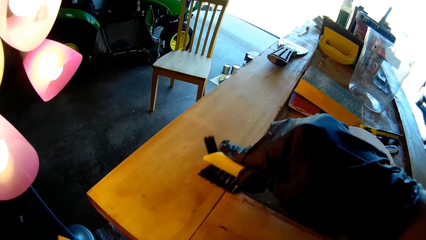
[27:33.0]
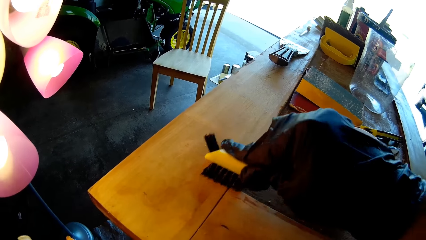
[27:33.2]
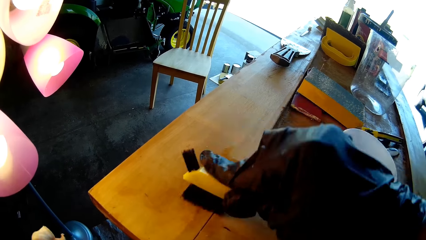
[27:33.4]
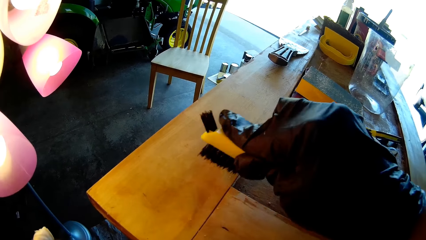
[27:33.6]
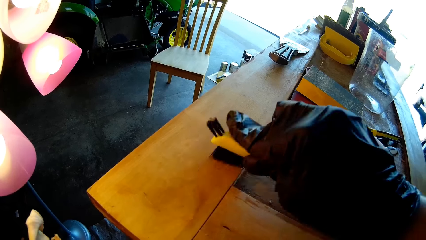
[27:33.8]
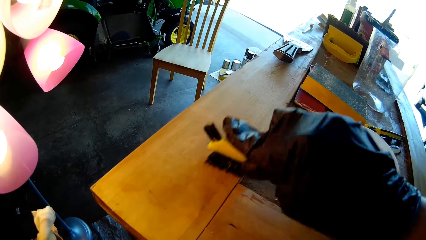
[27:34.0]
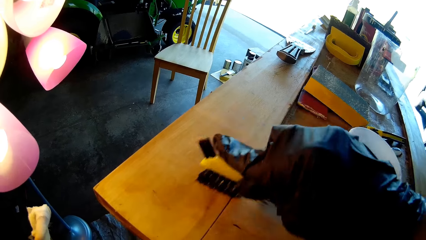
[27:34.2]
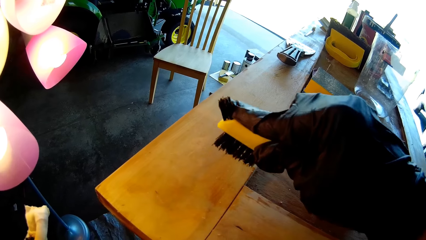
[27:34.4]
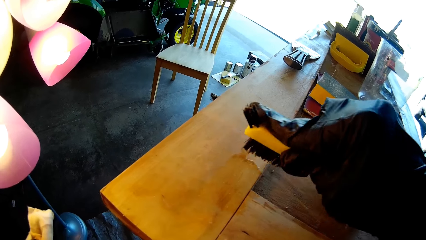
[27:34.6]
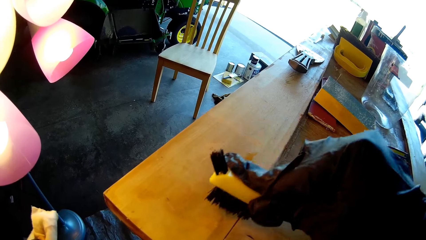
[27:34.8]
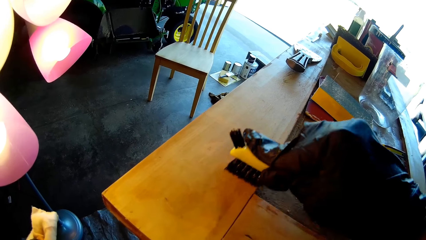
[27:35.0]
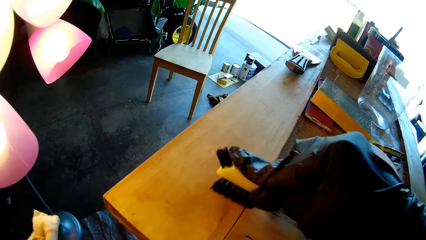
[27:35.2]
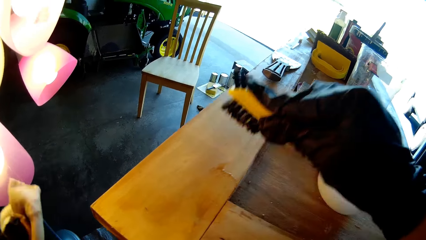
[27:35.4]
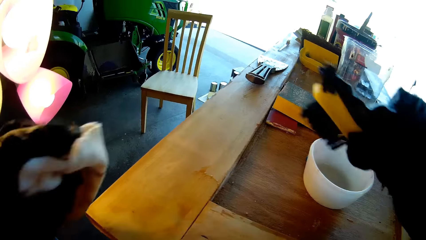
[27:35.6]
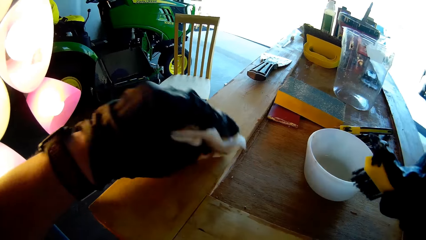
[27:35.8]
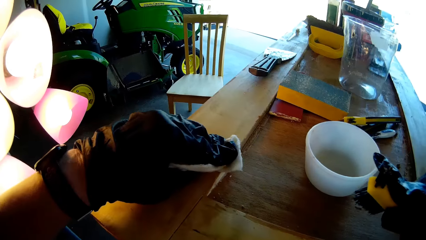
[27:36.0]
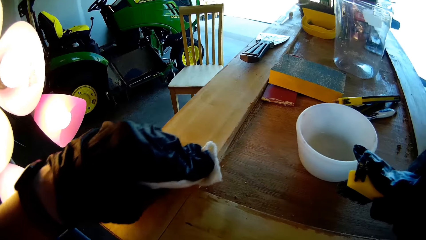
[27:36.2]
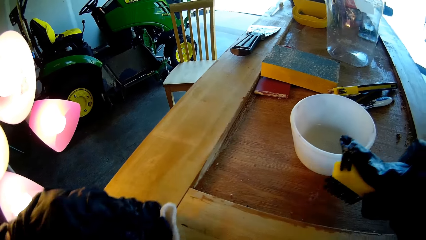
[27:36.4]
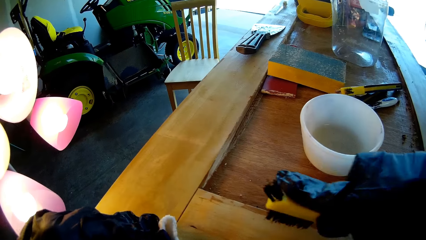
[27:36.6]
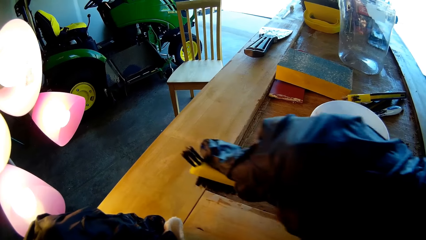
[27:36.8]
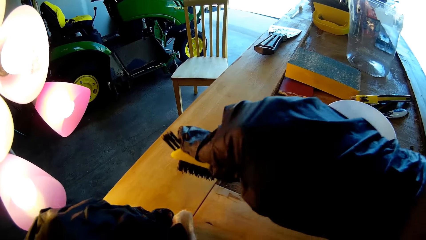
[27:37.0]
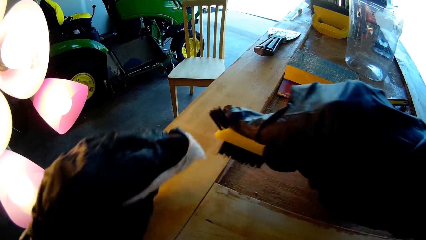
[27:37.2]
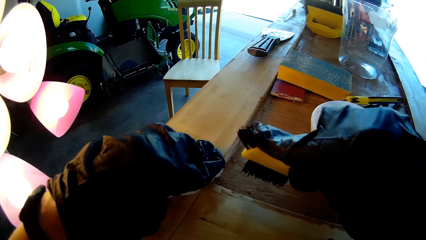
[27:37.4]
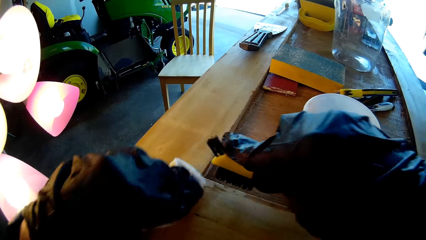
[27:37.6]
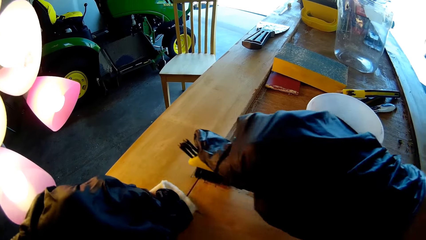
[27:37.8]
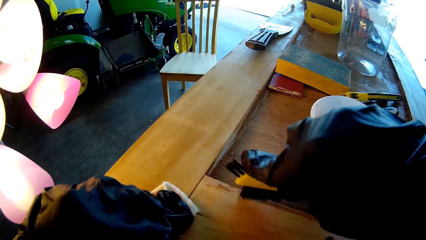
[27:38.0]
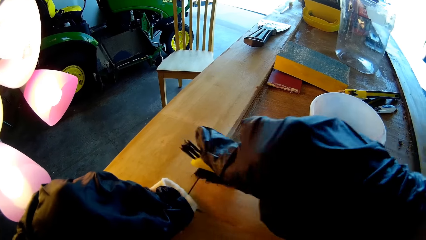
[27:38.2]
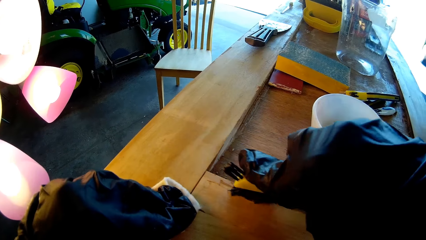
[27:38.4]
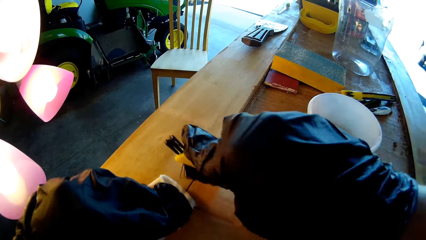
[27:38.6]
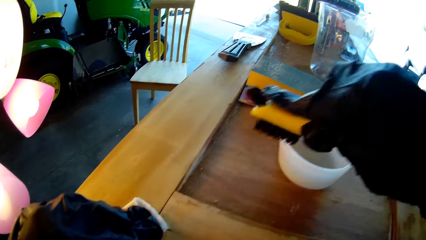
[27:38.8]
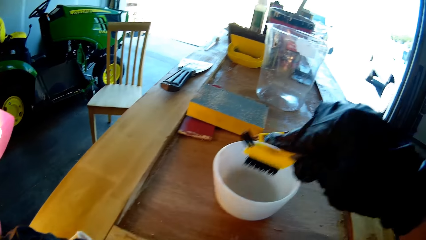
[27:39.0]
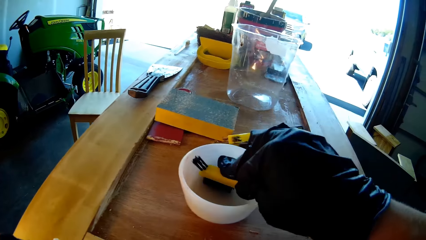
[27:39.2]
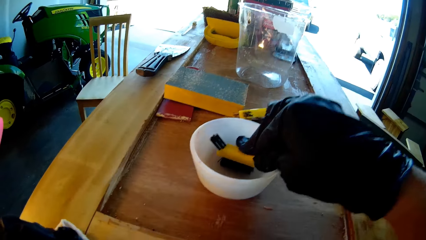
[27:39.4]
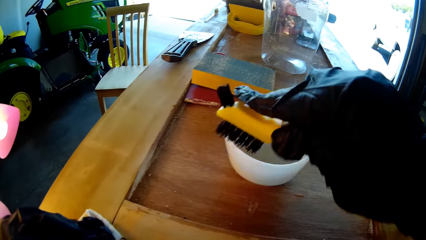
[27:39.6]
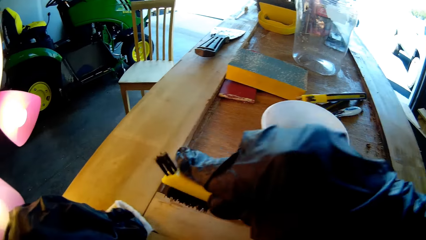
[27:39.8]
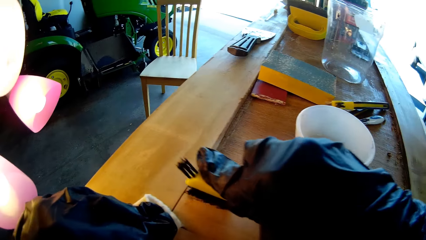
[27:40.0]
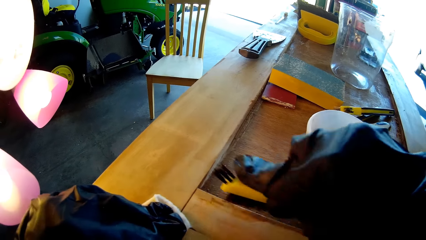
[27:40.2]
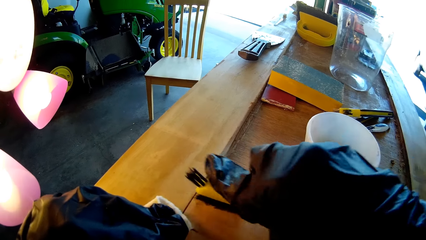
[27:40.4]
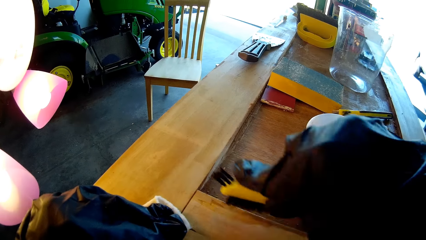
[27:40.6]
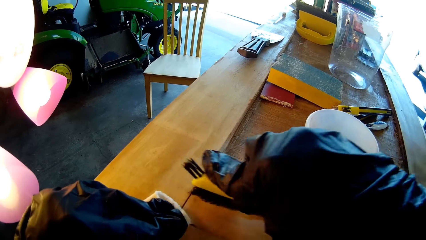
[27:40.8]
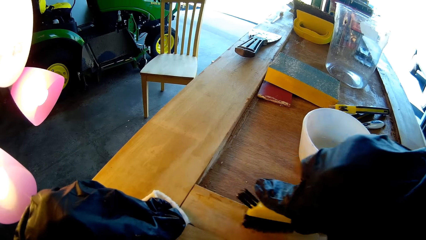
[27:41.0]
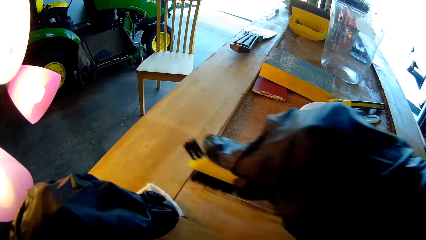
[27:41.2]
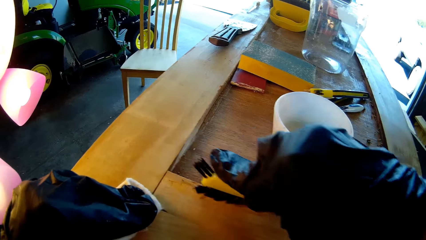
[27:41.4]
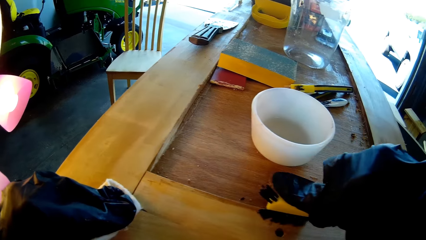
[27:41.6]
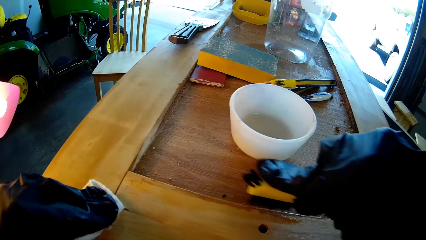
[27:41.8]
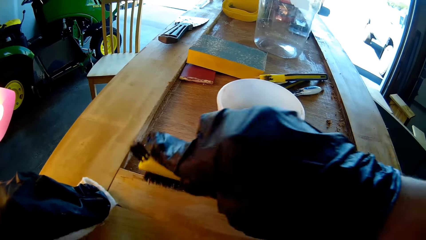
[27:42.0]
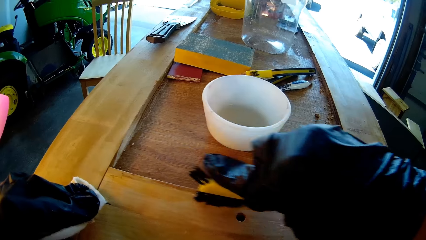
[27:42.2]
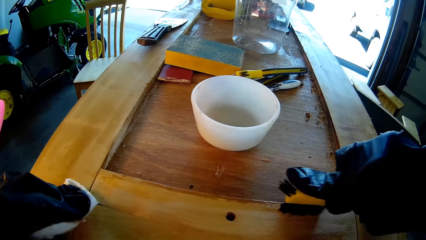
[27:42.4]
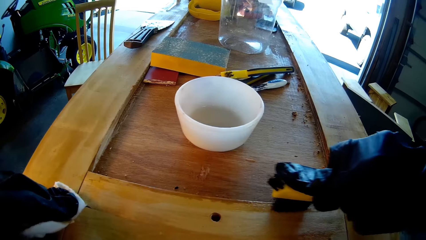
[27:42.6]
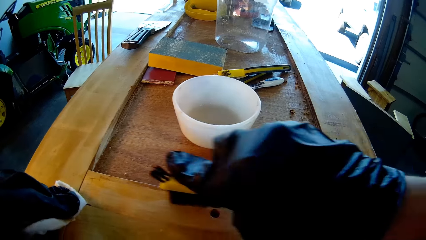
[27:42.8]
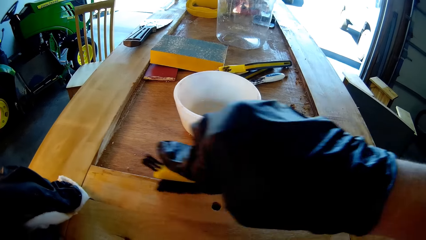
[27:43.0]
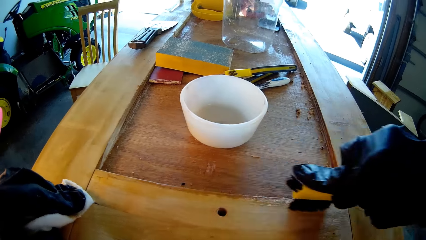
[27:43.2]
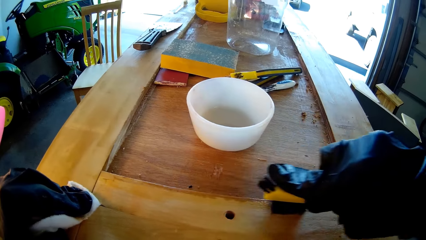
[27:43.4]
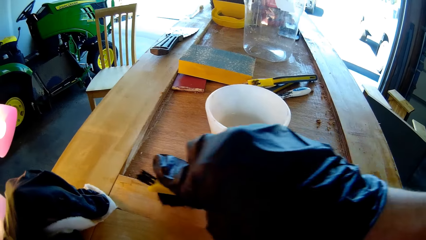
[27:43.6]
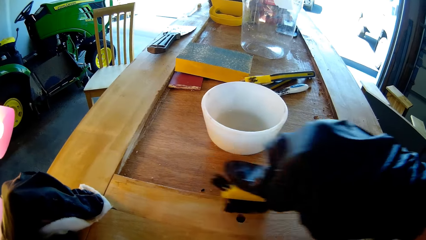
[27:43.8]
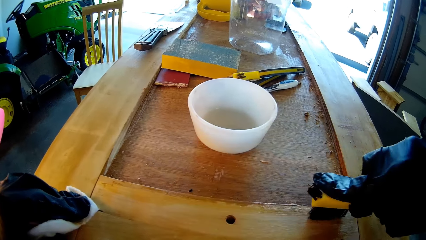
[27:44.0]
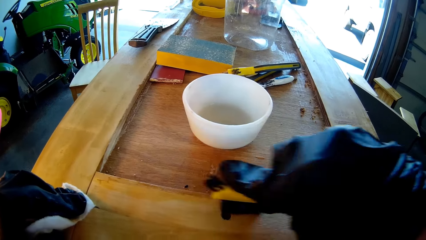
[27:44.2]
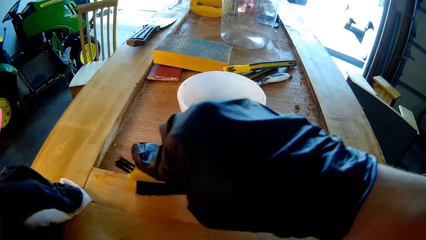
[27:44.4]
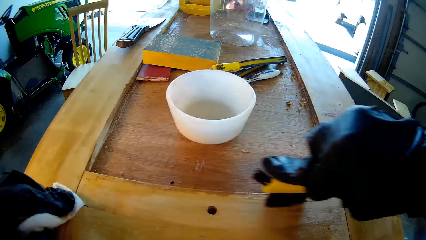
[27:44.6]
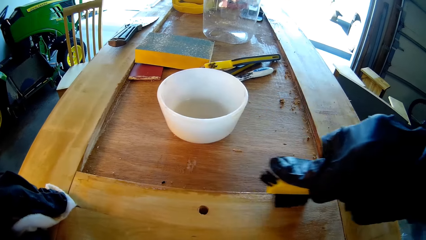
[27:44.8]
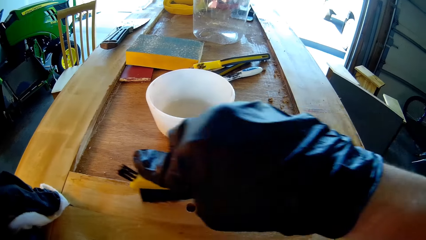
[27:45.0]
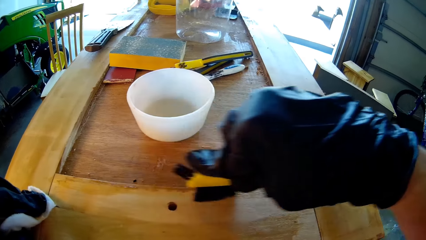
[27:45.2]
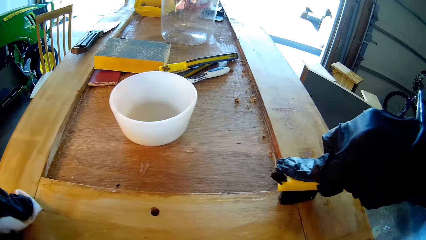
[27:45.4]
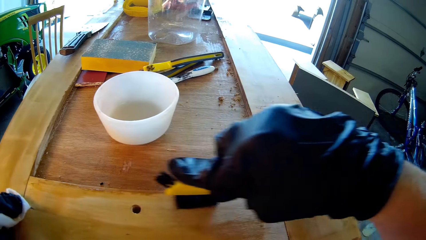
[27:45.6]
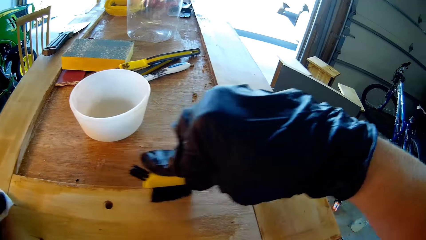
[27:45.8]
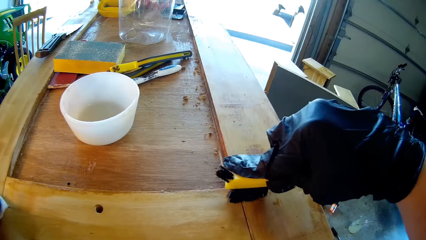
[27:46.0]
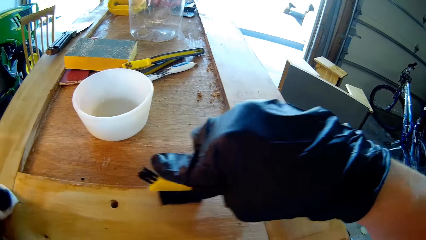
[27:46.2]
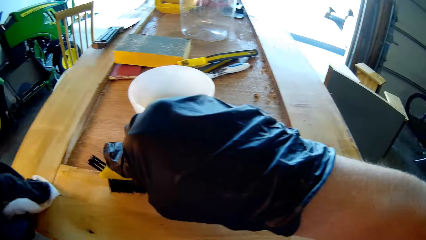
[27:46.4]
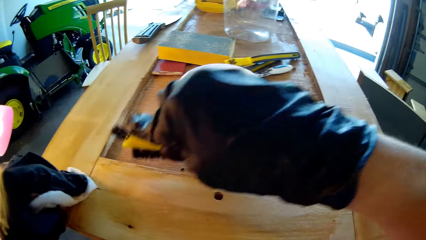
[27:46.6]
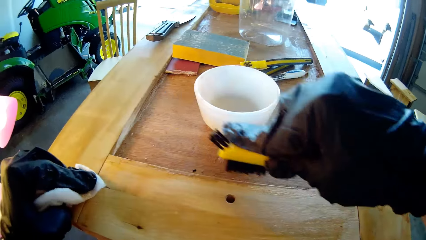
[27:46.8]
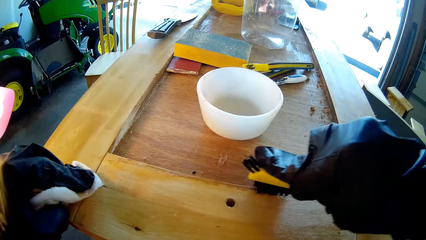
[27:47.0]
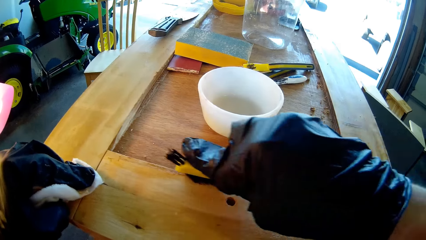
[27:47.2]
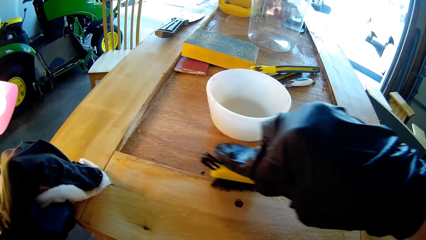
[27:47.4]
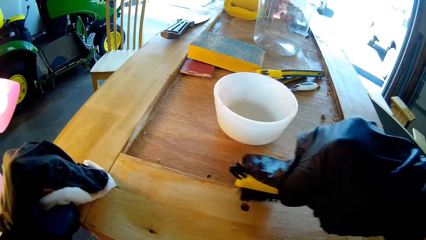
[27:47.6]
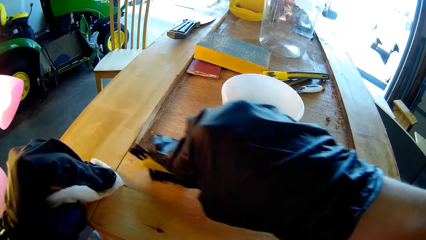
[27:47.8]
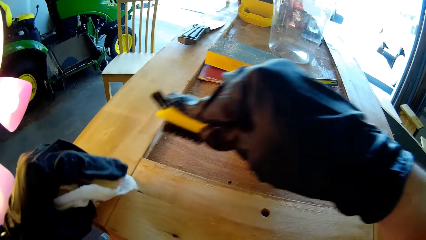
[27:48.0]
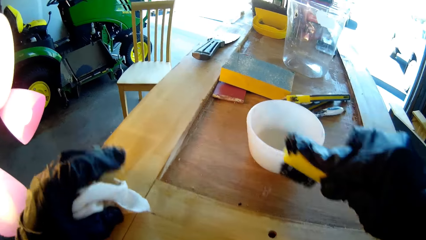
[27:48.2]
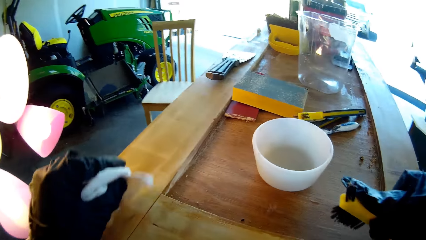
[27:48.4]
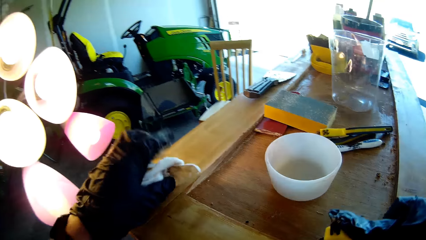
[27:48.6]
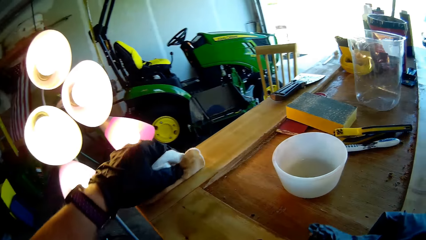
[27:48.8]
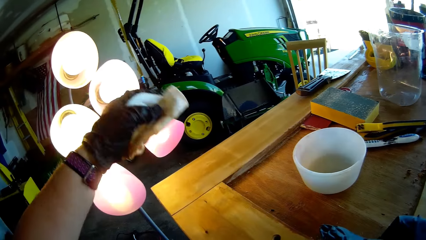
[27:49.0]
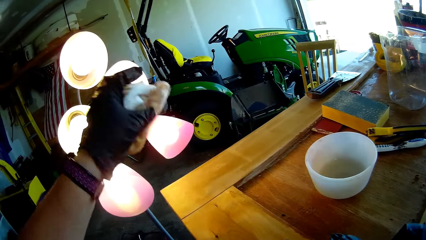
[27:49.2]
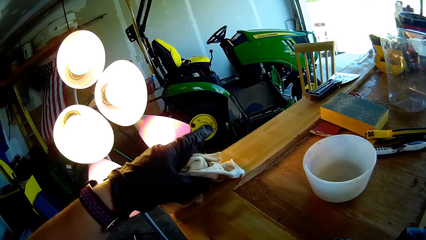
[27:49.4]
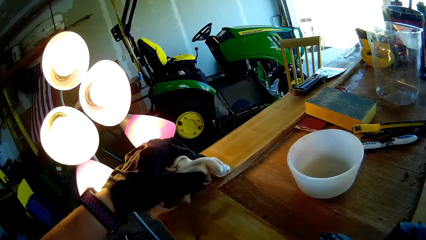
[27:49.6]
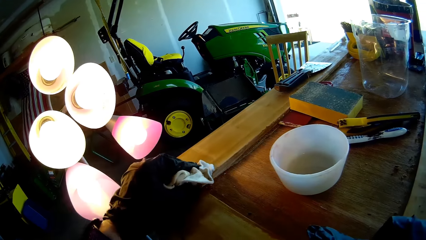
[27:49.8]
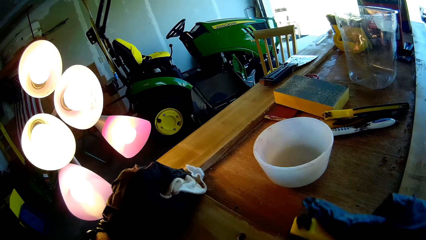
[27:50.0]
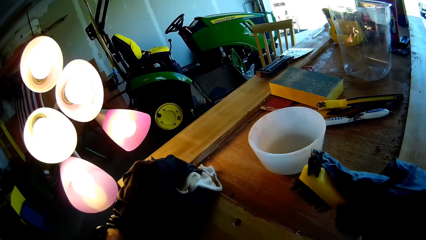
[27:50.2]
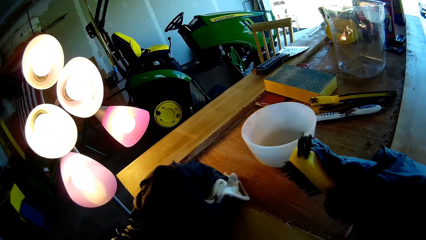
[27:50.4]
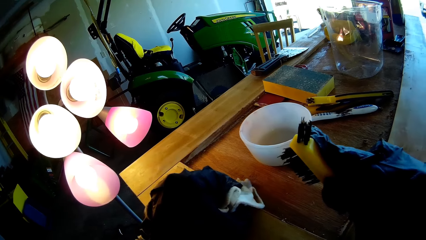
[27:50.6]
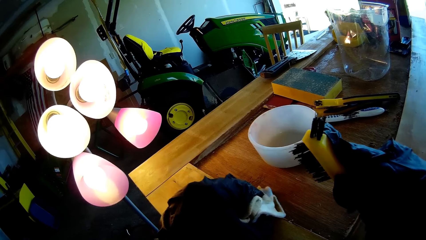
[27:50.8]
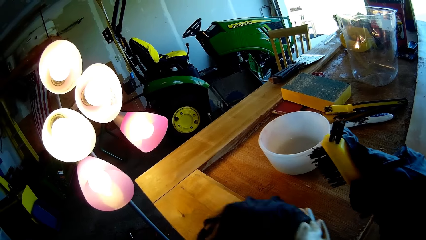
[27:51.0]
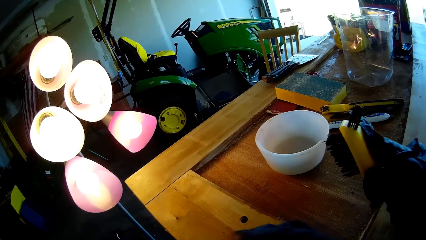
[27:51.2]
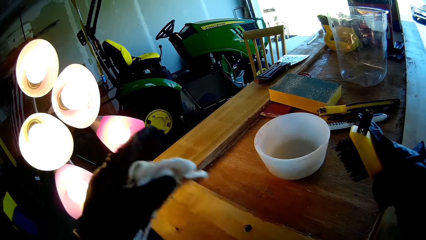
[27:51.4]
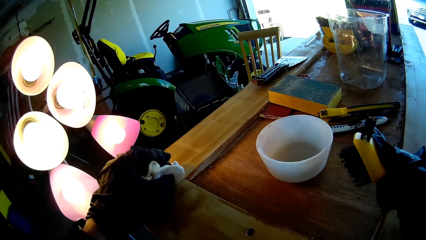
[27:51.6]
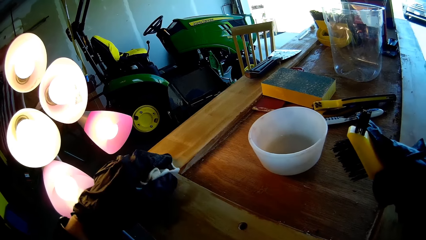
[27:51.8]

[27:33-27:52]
The camera wearer wipes the wood with the cloth towel. They brush the wood. They dip a brush in the bowl. They brush the wood. They wipe the wooden cabinet using a handkerchief.
